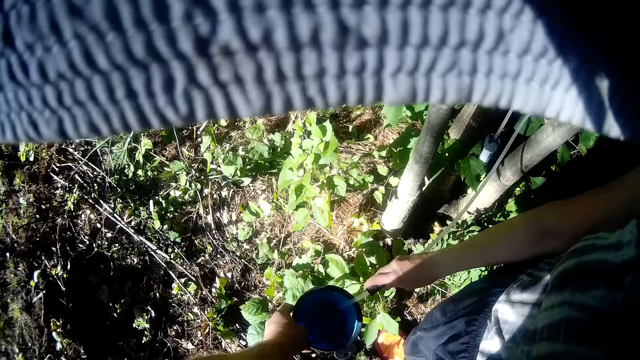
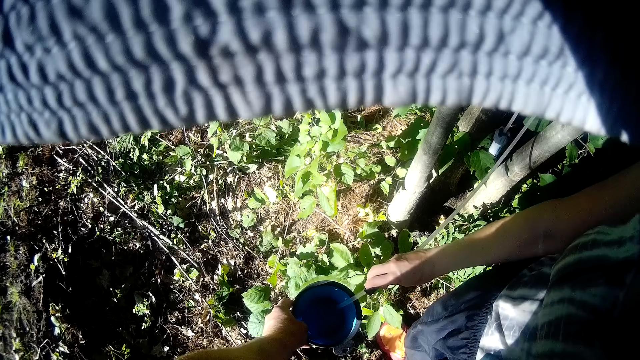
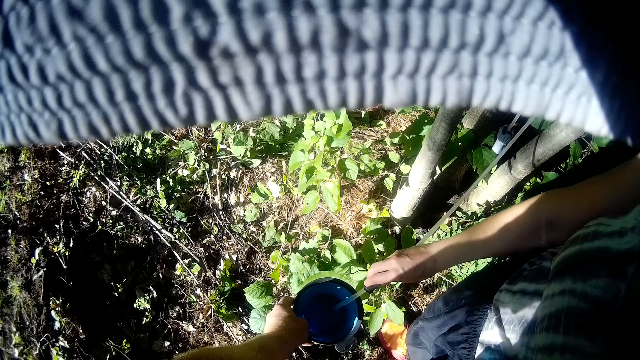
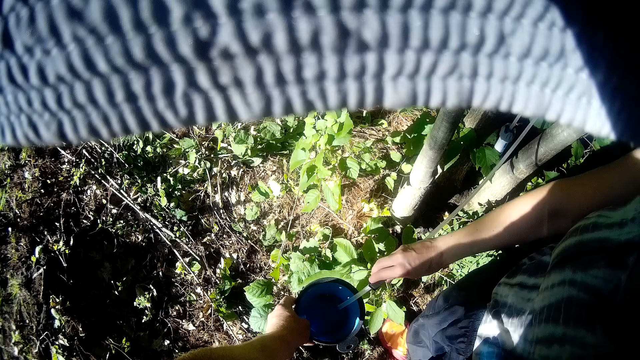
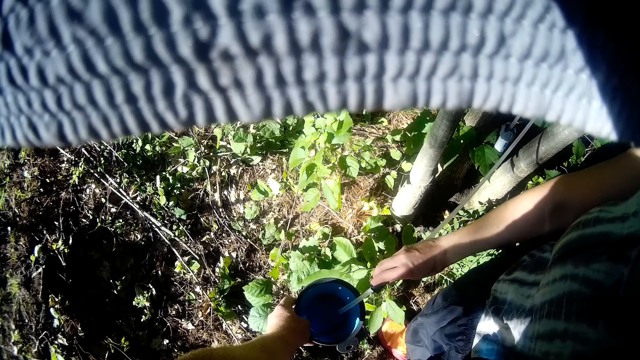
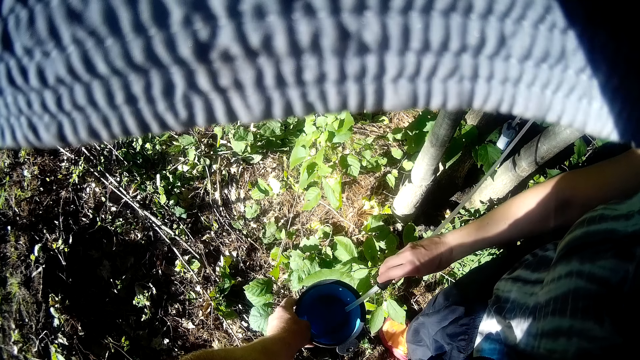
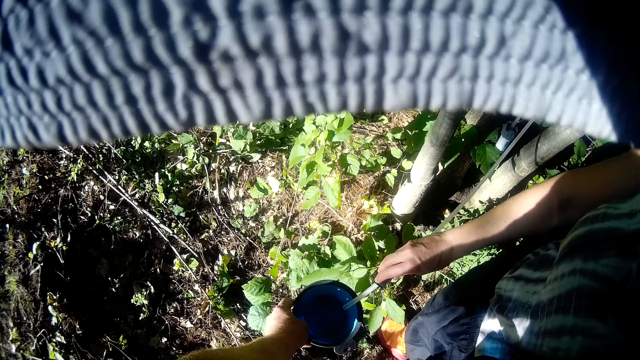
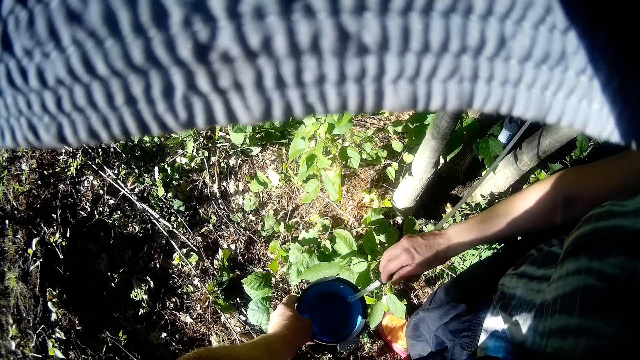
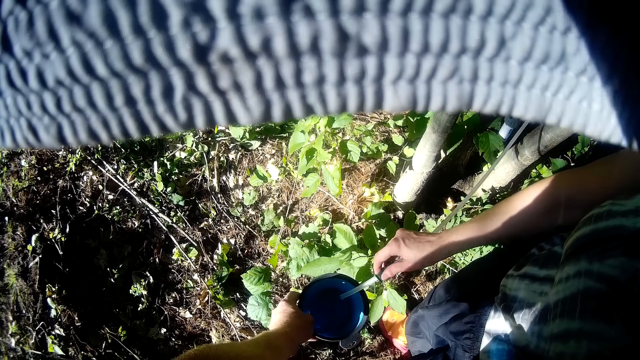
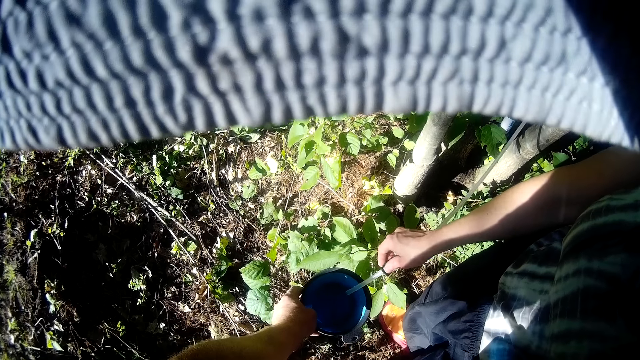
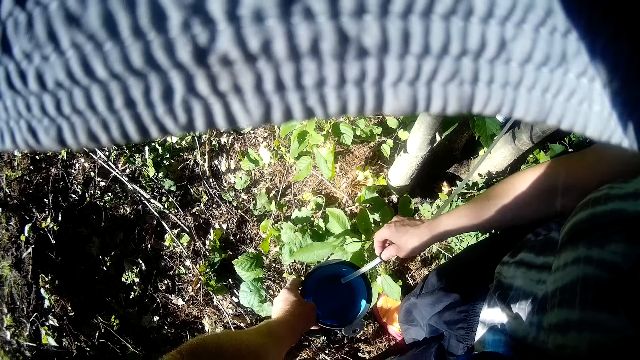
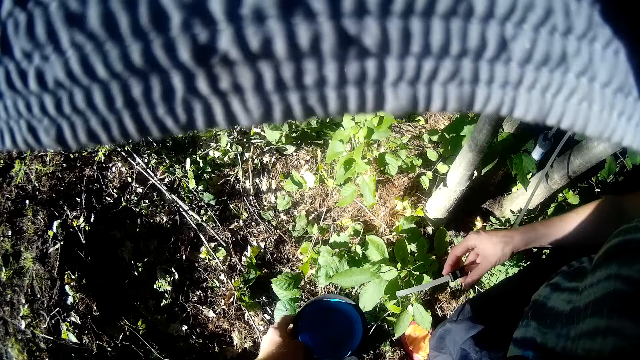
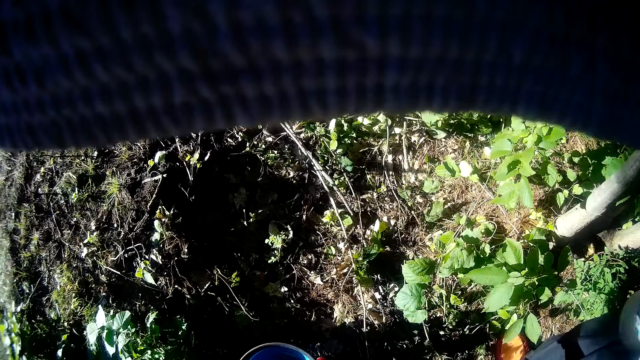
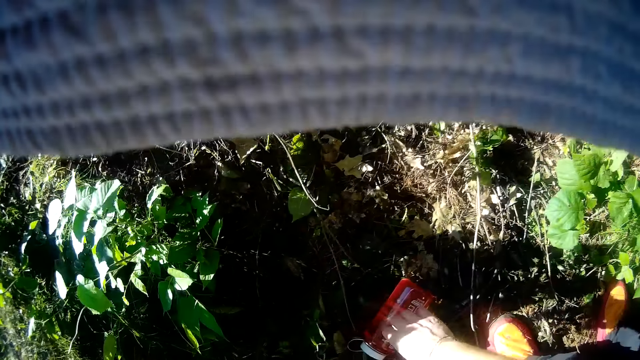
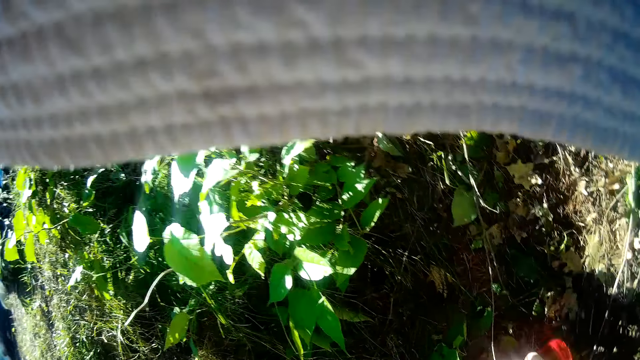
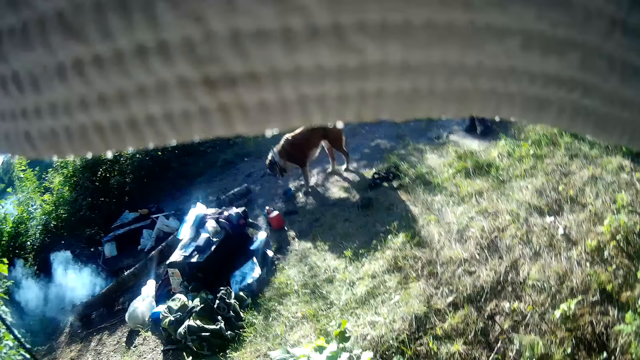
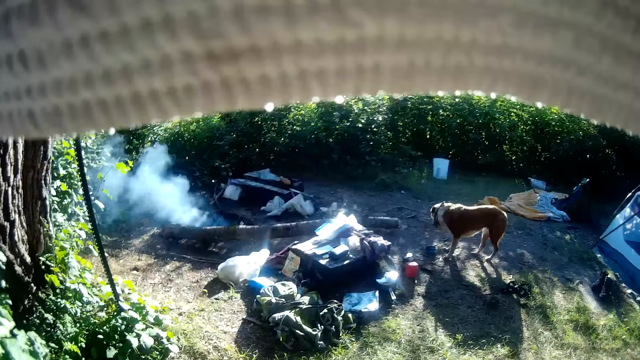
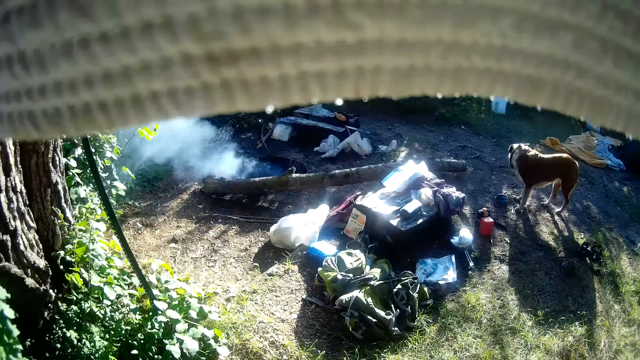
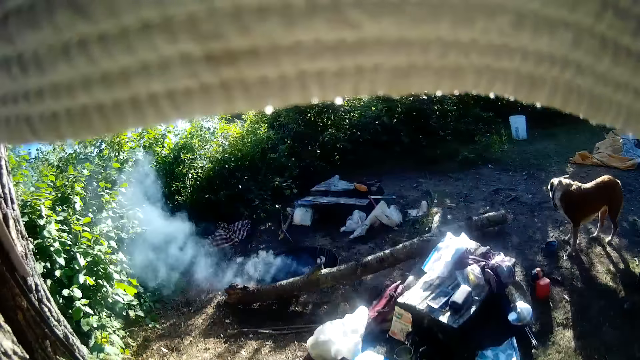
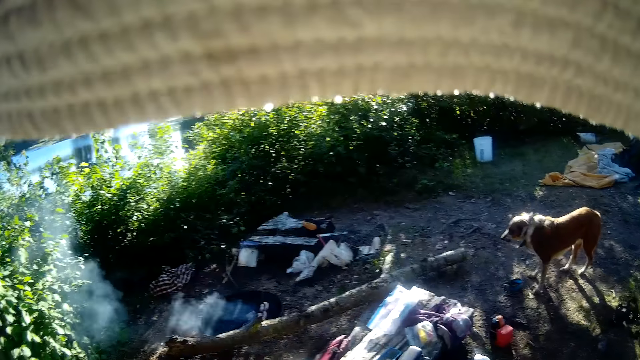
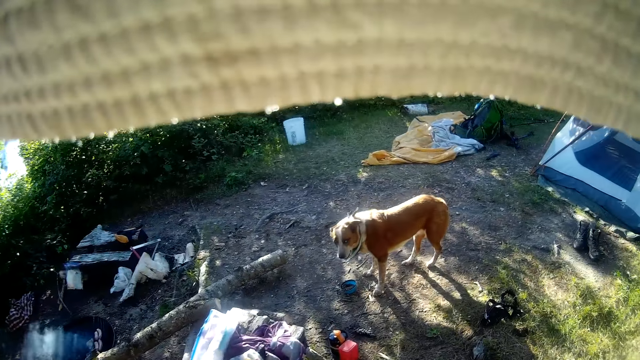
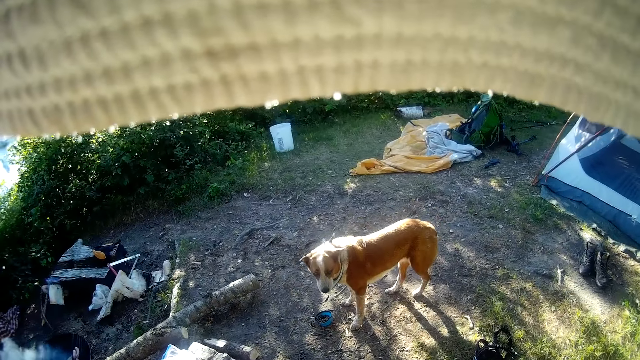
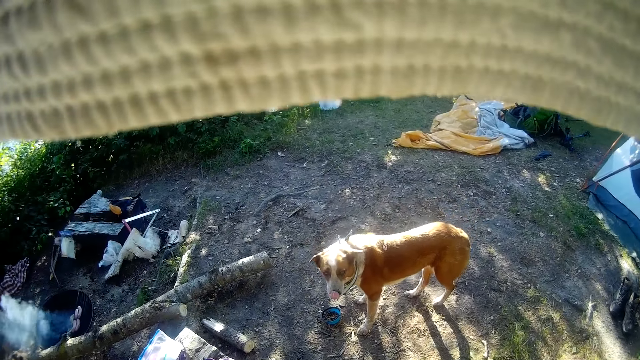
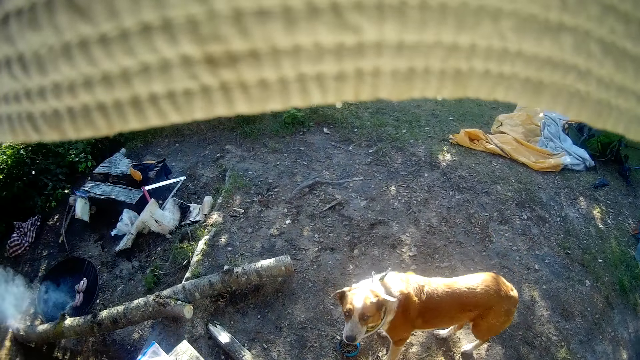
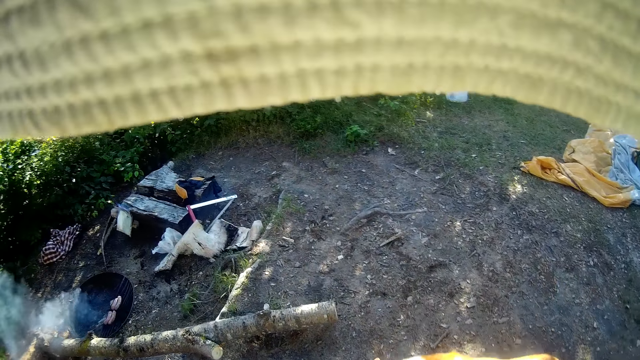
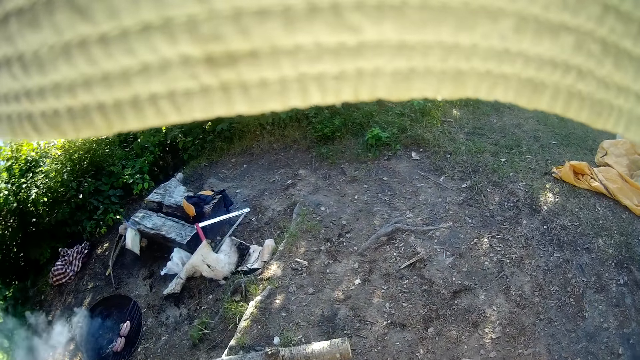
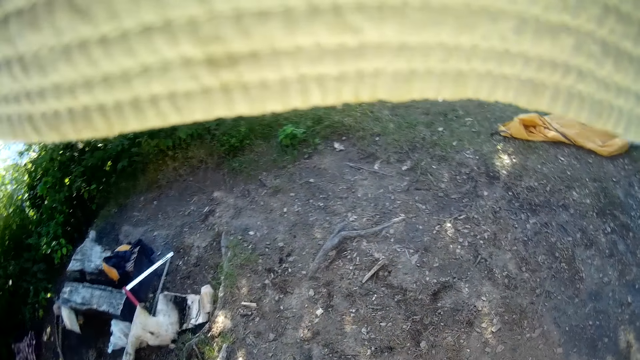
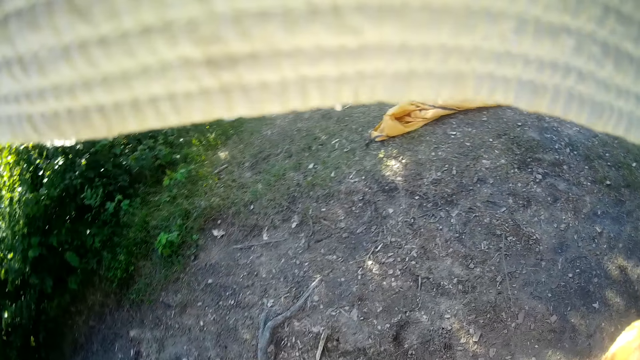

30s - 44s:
The woman puts water in the plate. The camera wearer picks up a bottle from the floor with his right hand. He walks around the compound.

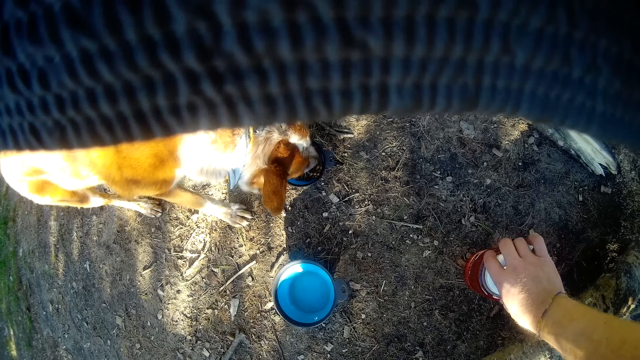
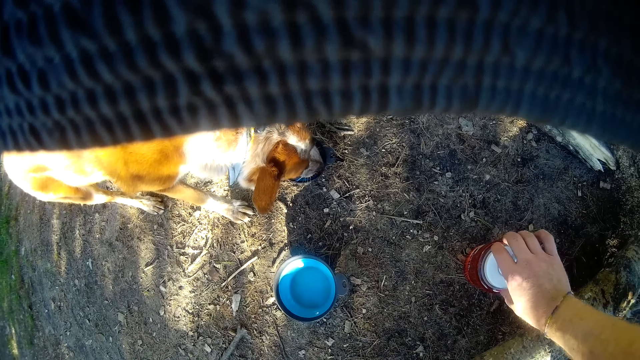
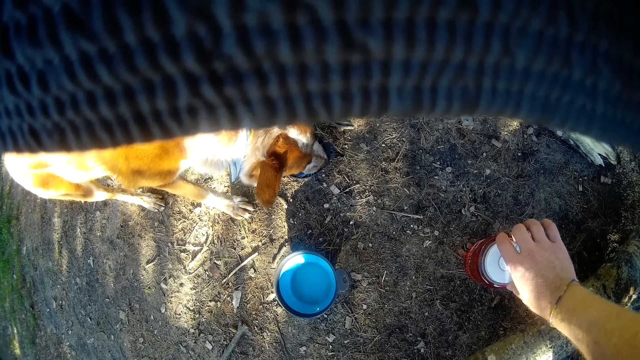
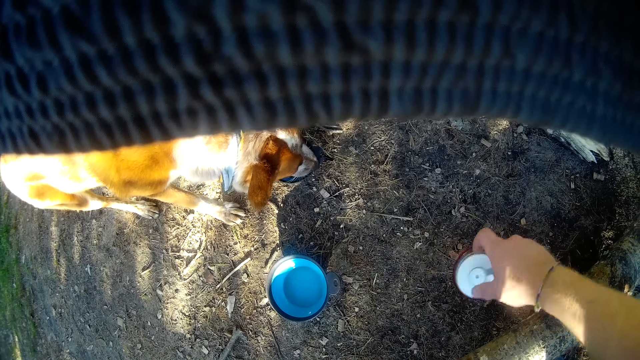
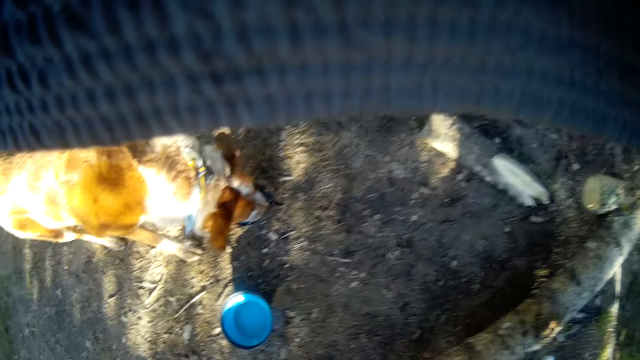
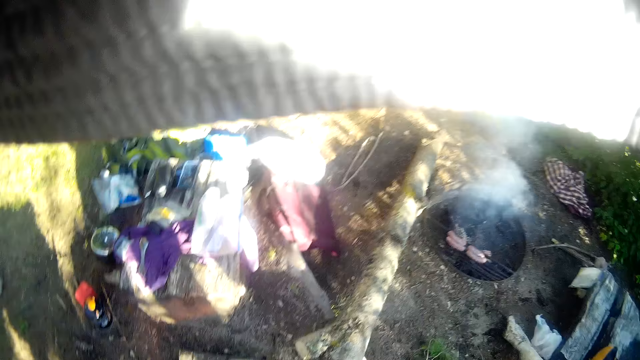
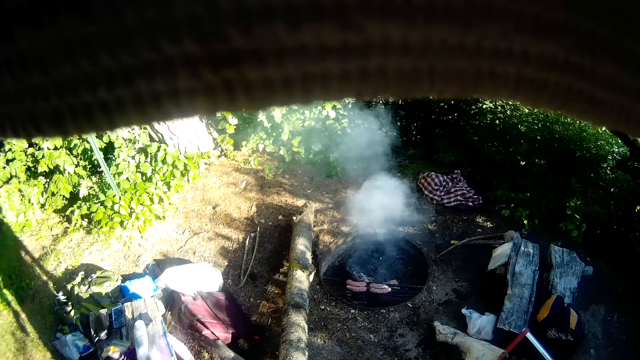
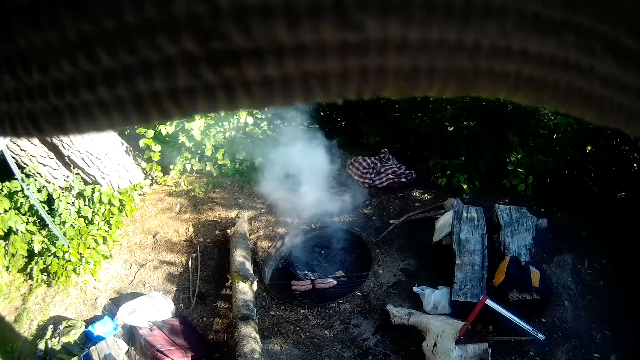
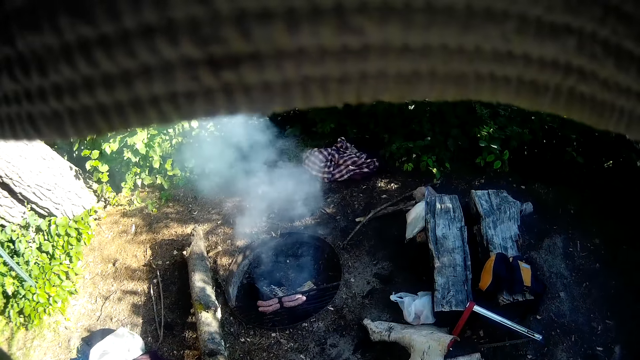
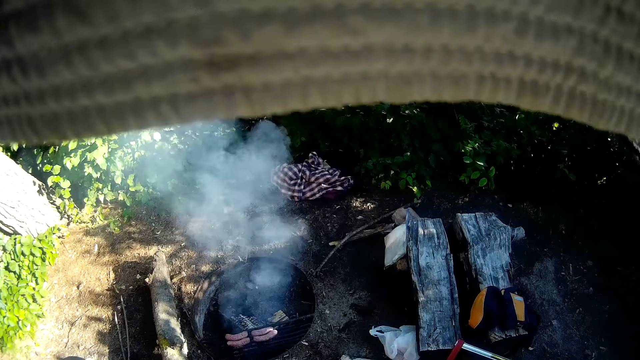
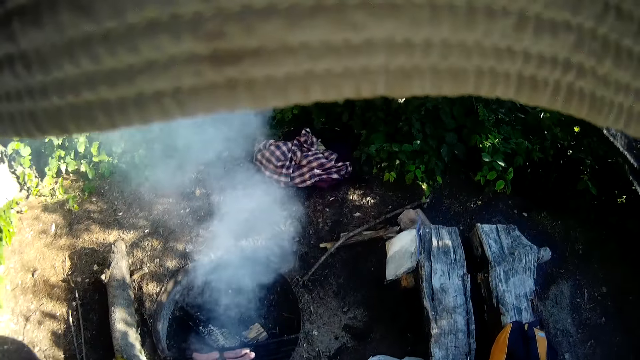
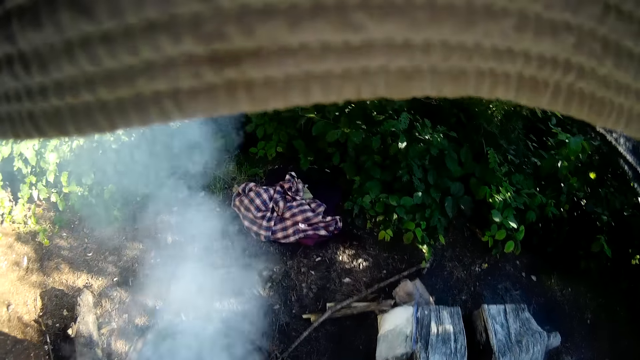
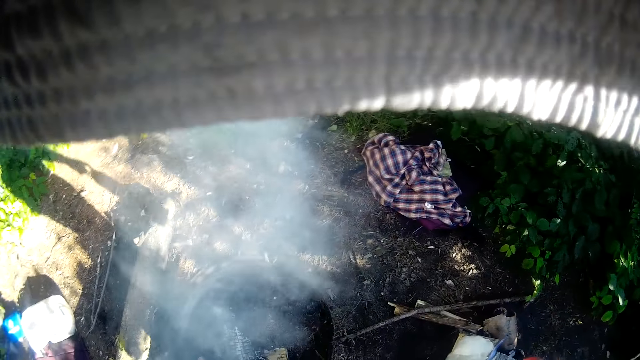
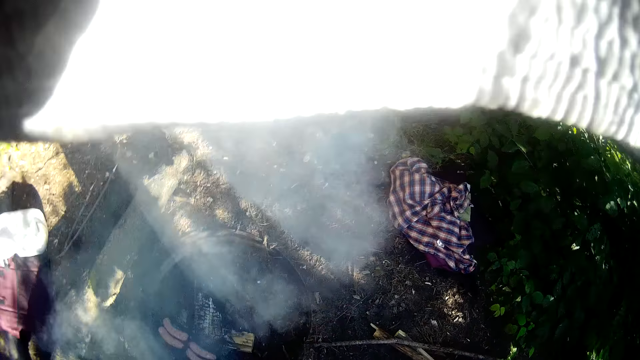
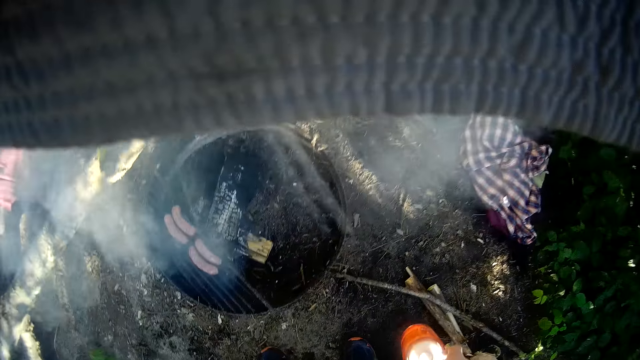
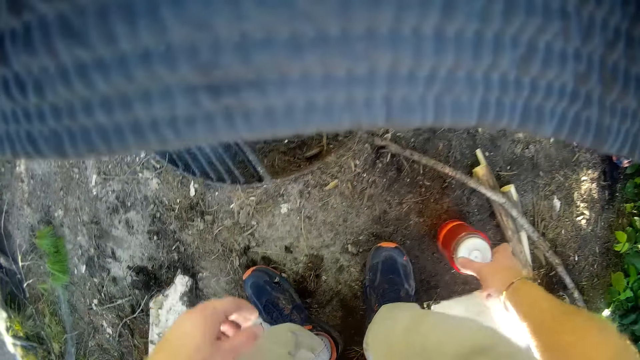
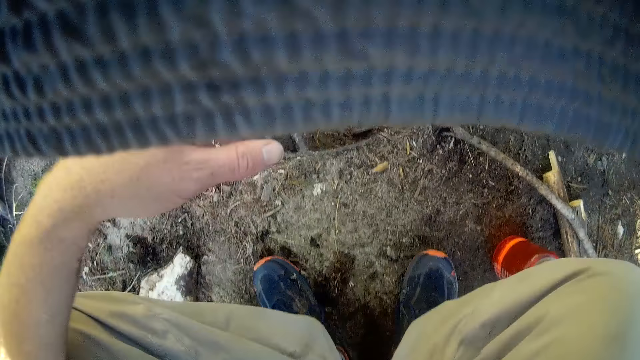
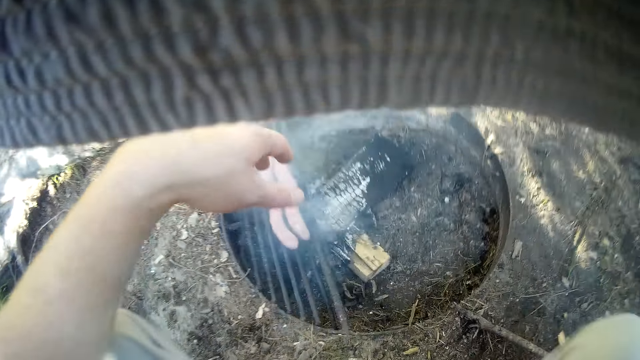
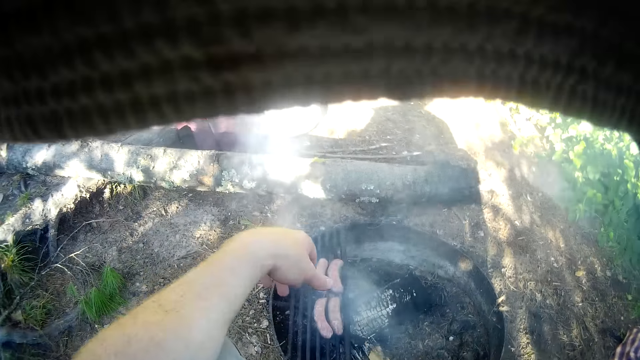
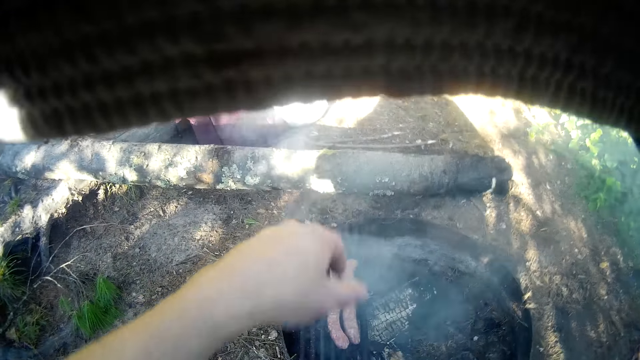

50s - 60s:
The camera wearer carries the bottle from the ground with his right hand. He looks around the compound and walks around the compound. He places the bottle on the floor with his right hand on it.
